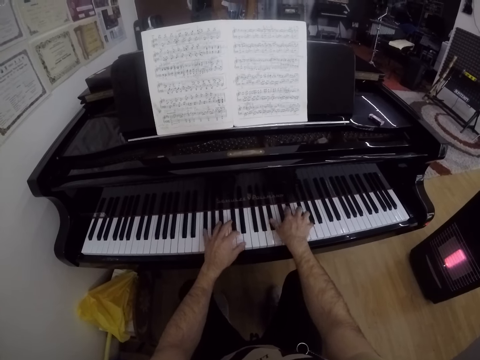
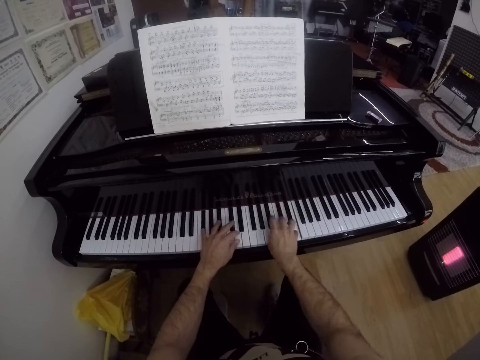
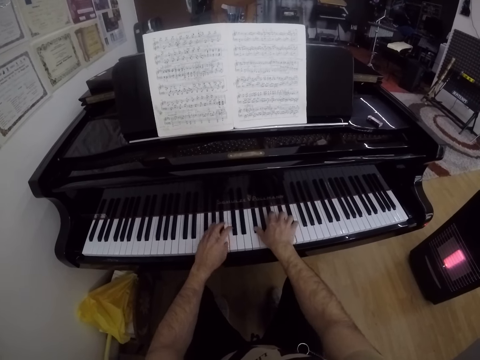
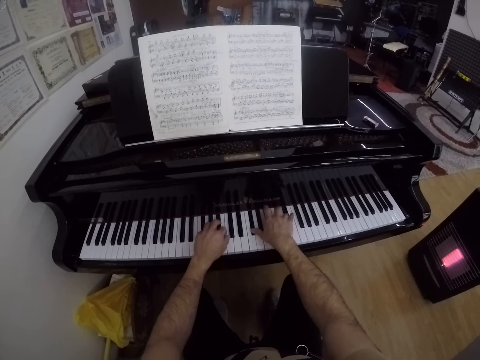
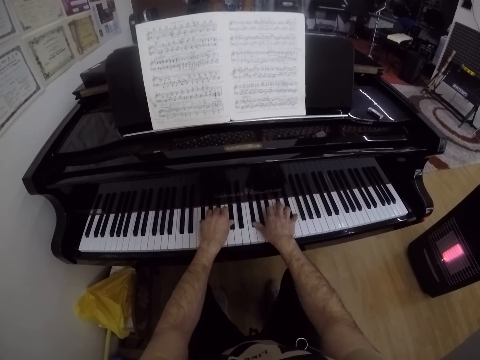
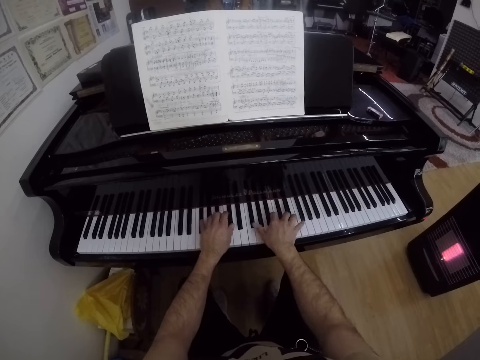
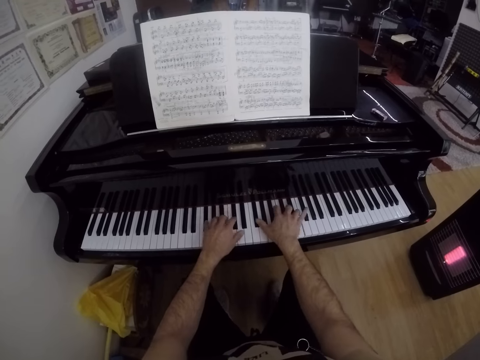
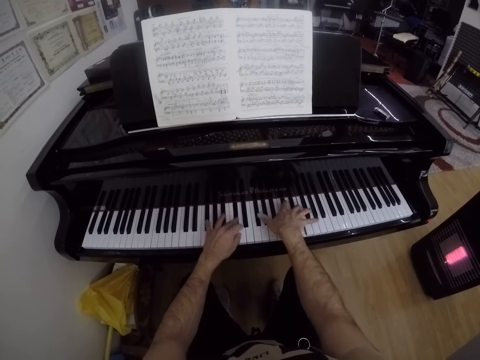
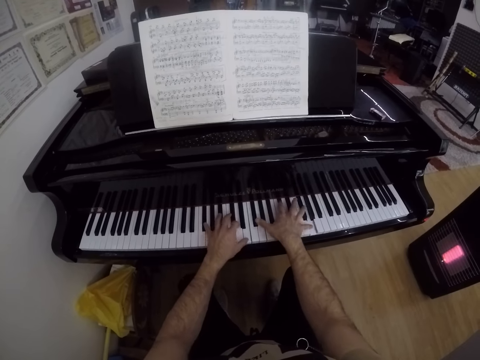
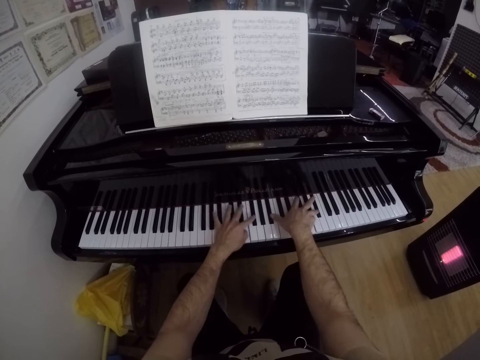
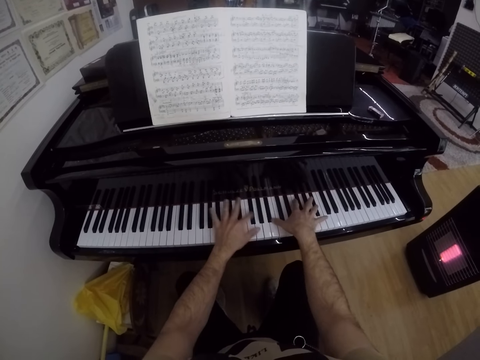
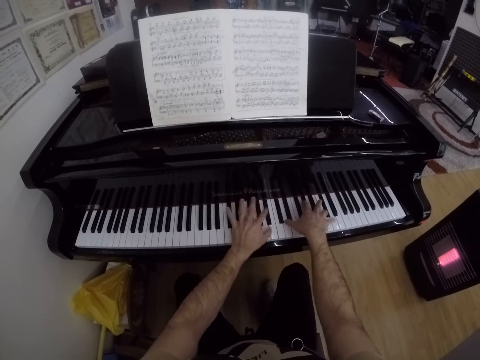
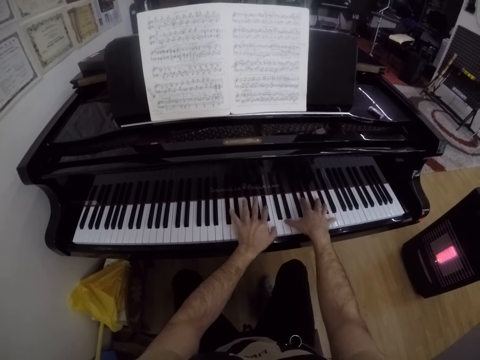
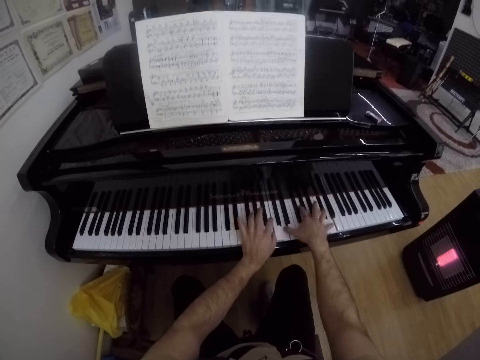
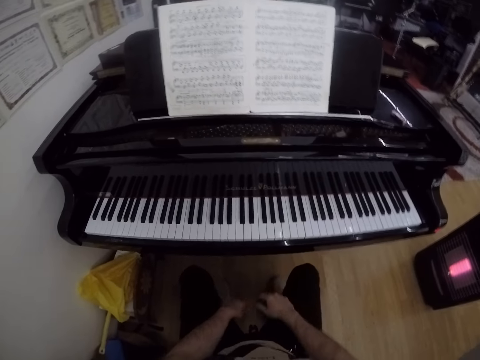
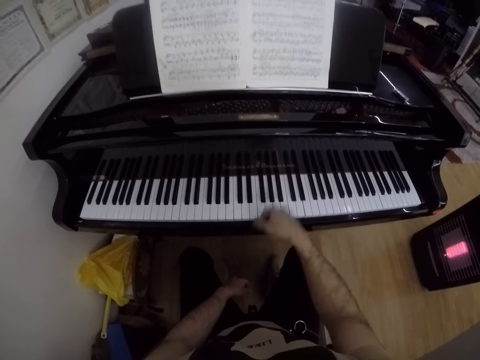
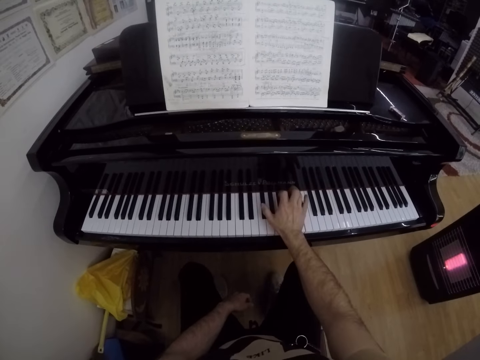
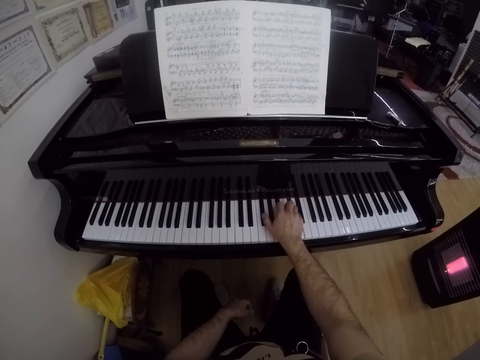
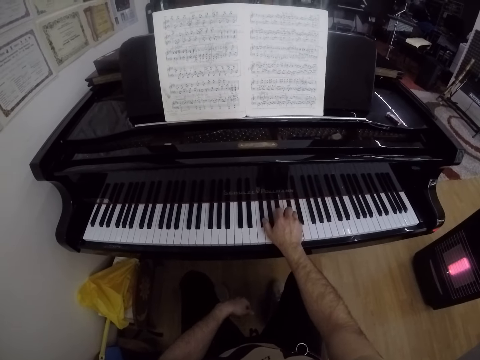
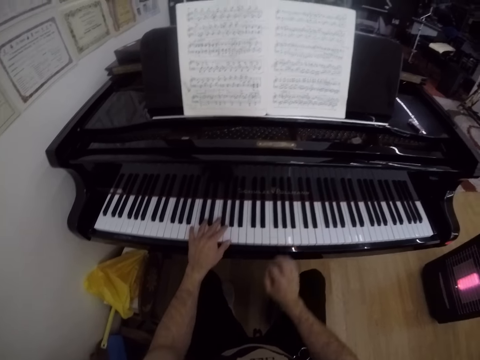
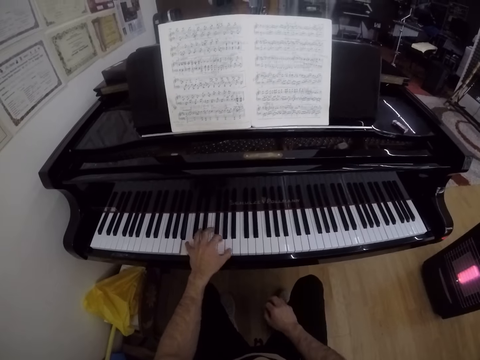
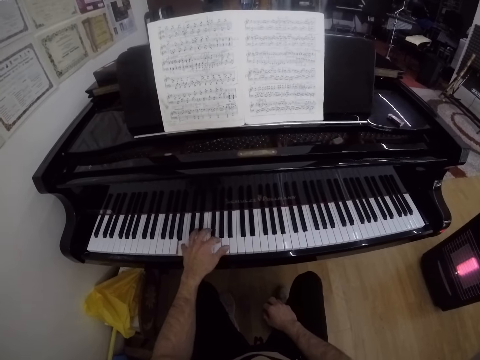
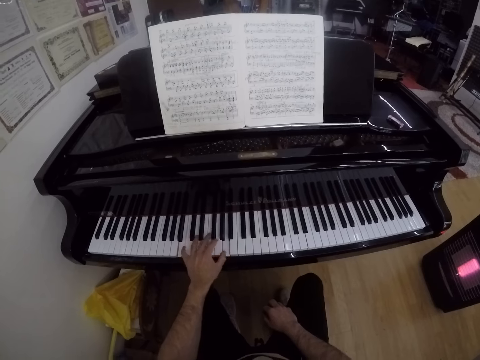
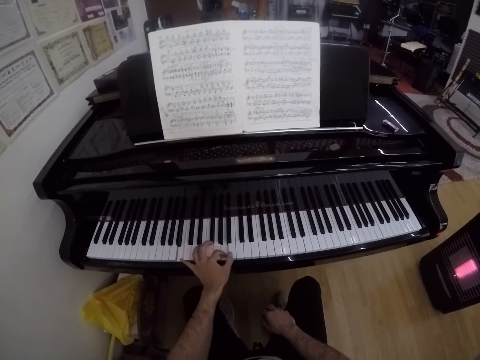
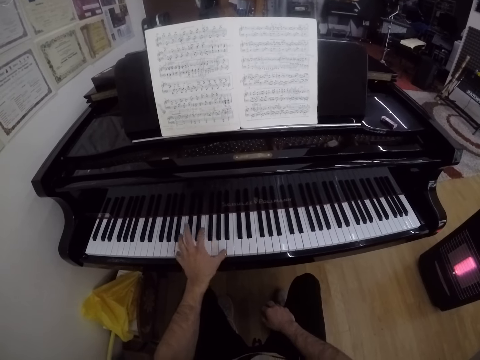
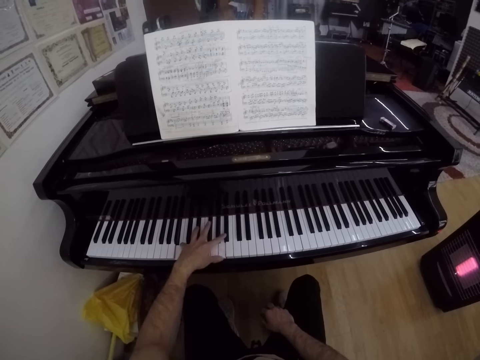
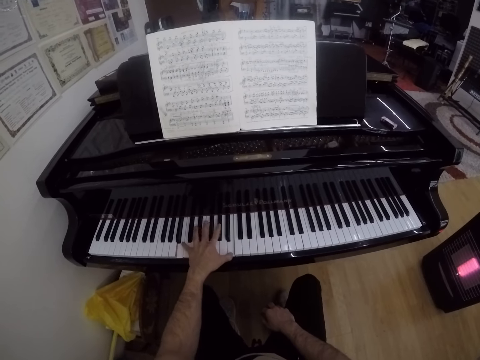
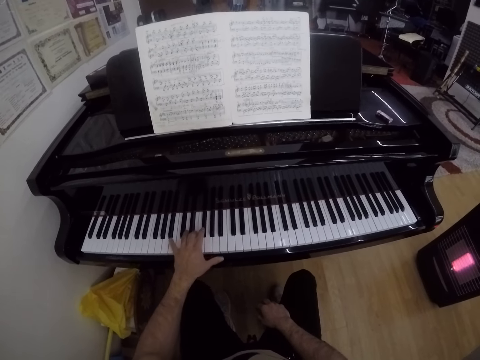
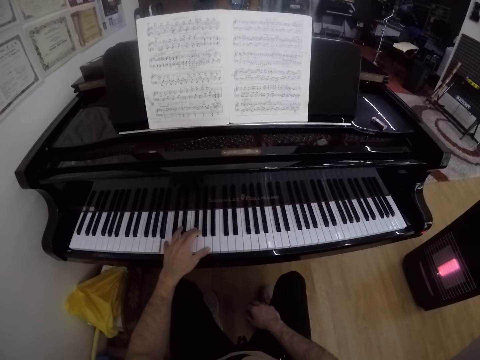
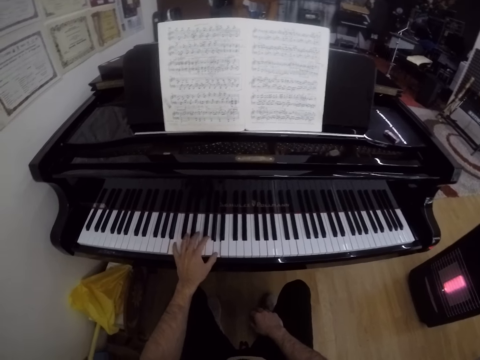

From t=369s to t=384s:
The camera wearer removes his hands from the piano. He plays the piano with his right hand only. He places his left hand on the piano and plays the piano with his left hand.

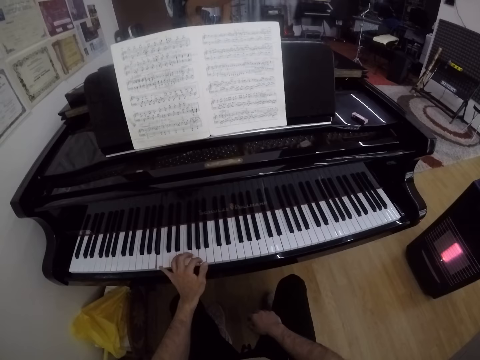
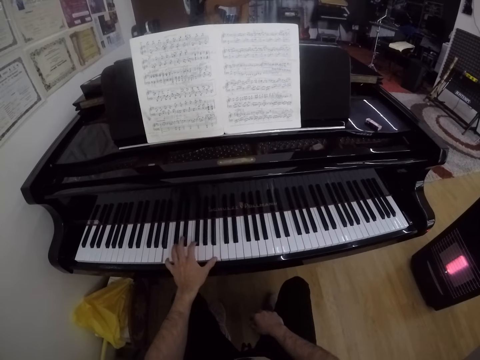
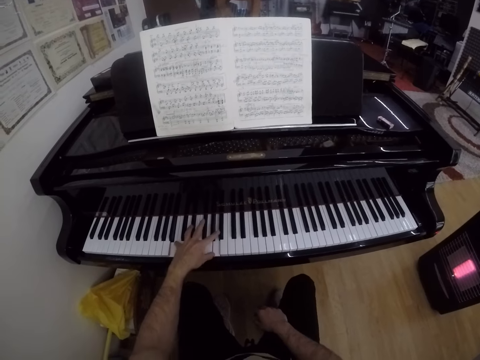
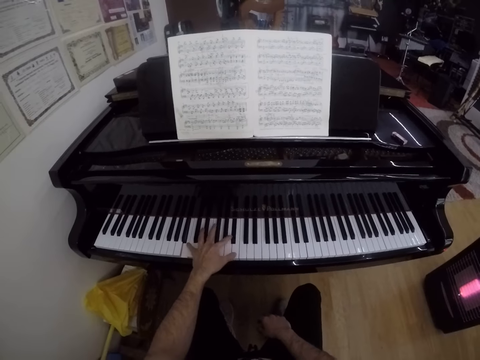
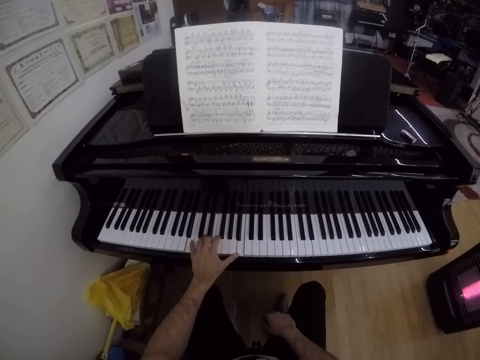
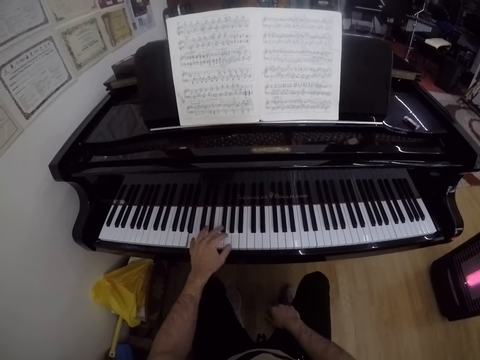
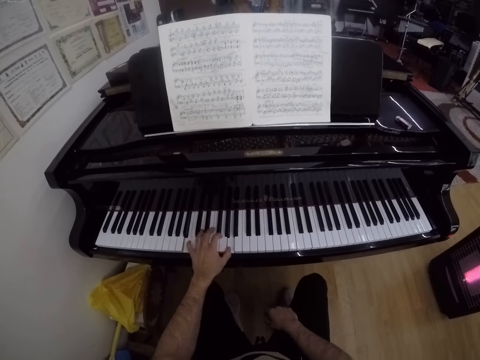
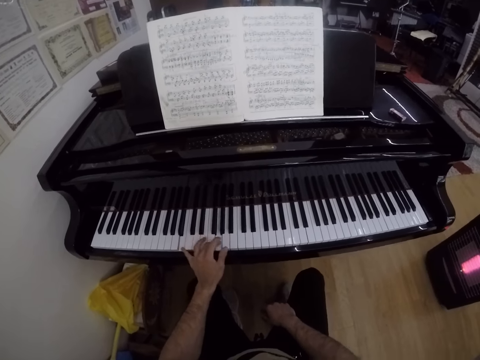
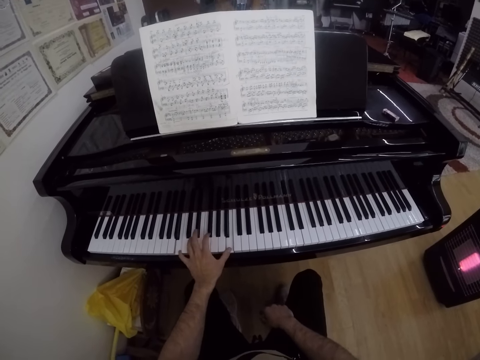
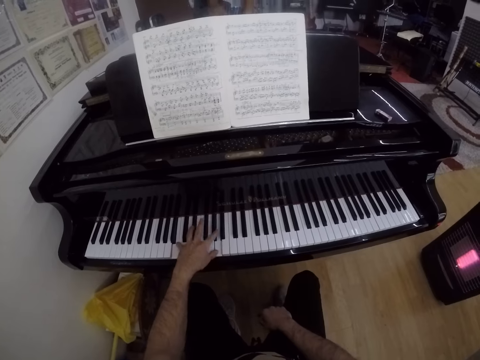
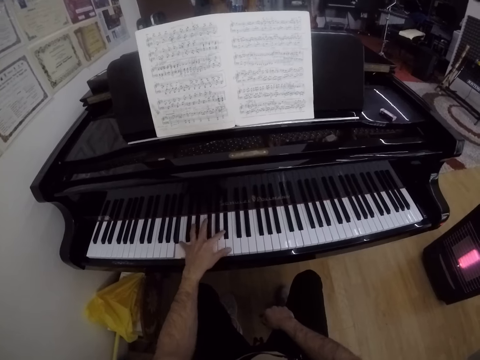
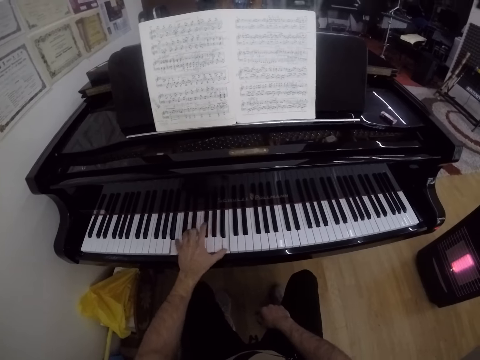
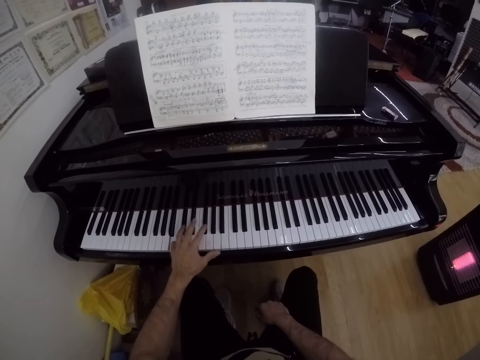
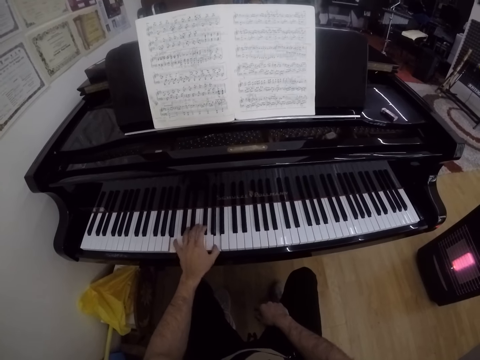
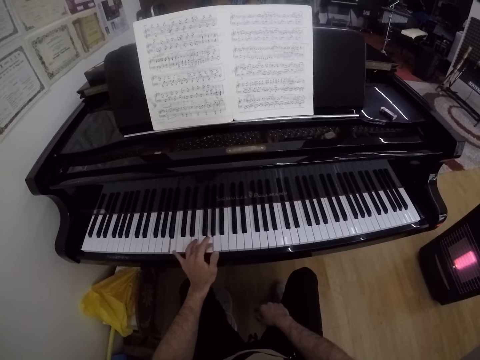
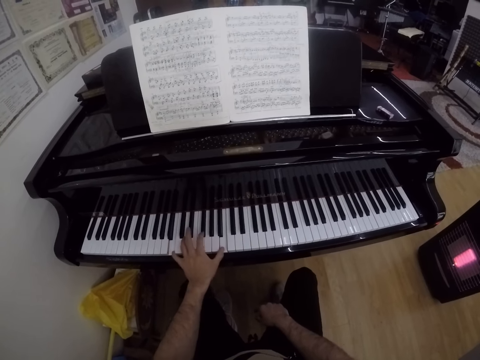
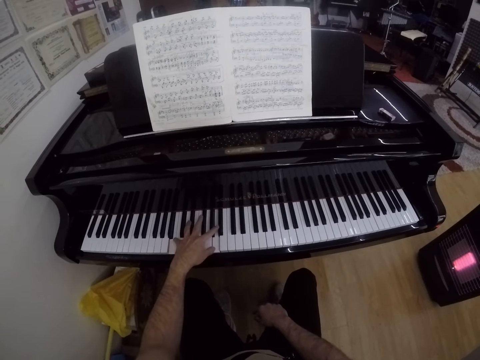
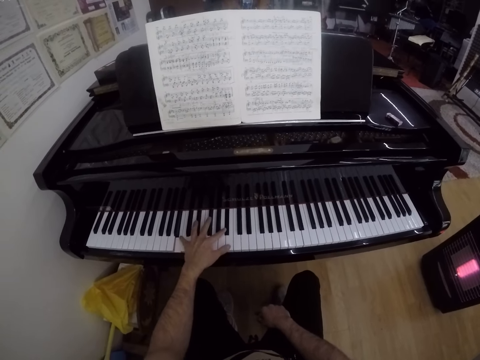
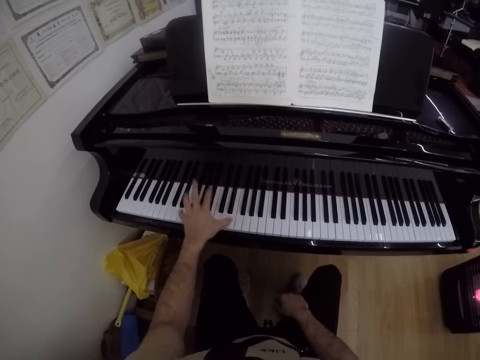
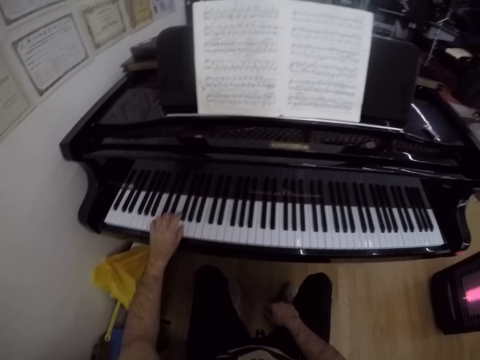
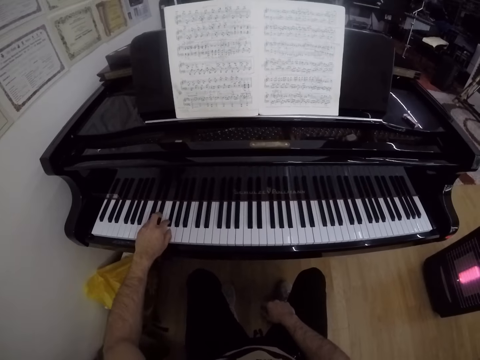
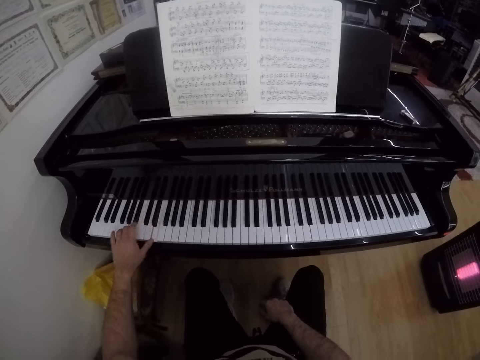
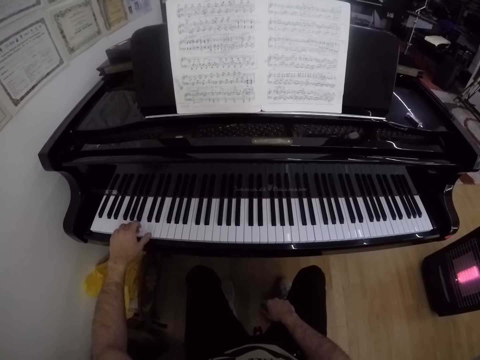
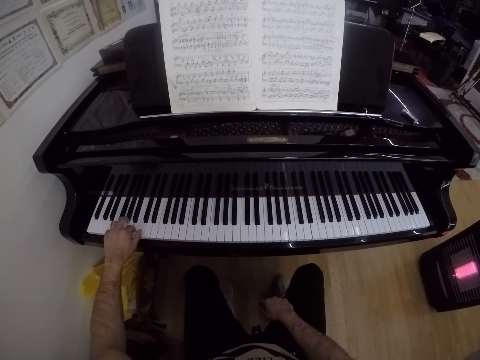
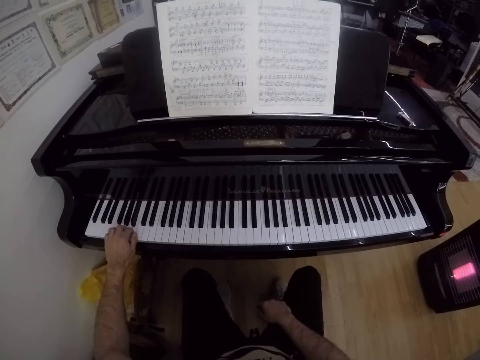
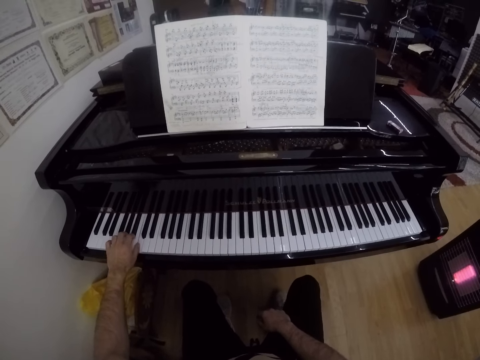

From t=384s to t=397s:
The camera wearer plays the piano keys moving to the left.
